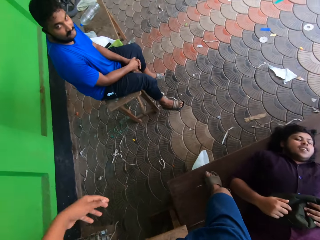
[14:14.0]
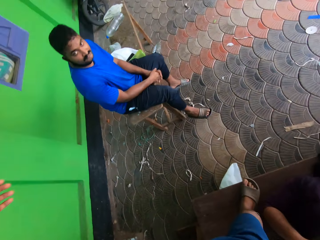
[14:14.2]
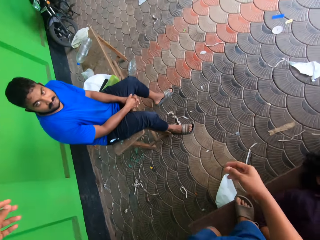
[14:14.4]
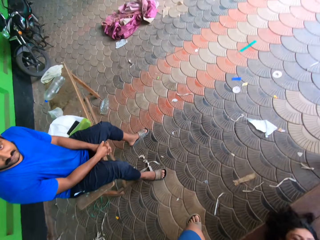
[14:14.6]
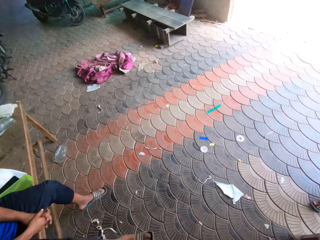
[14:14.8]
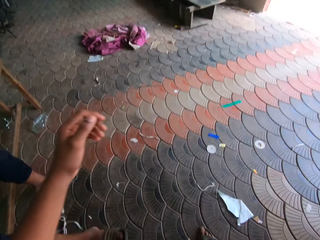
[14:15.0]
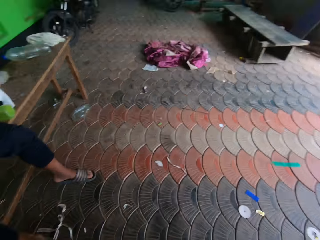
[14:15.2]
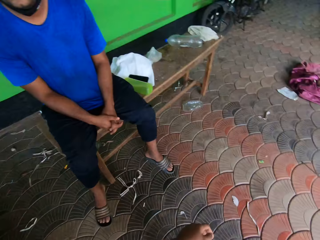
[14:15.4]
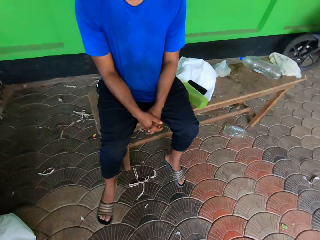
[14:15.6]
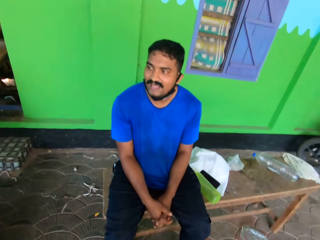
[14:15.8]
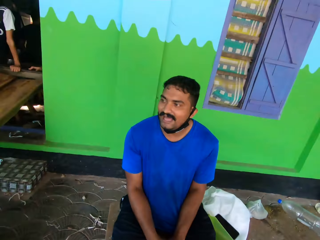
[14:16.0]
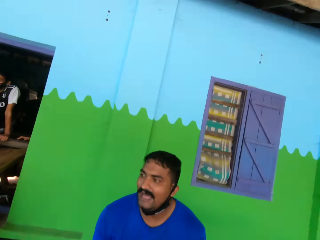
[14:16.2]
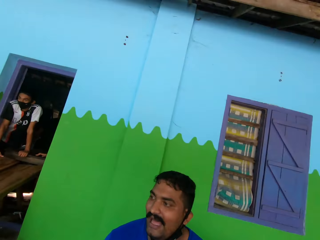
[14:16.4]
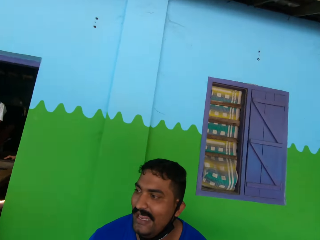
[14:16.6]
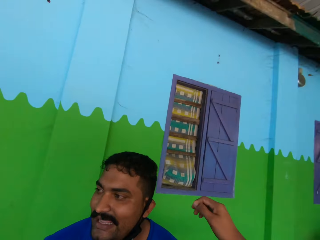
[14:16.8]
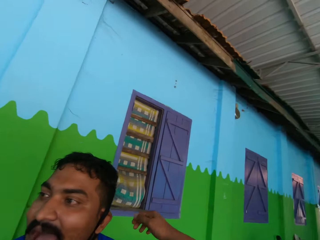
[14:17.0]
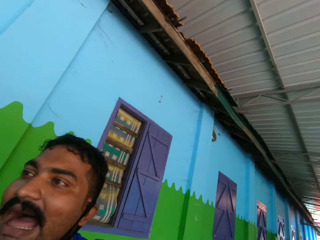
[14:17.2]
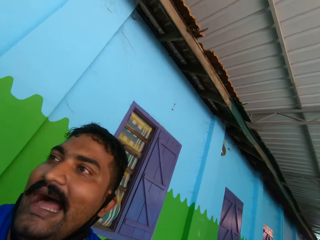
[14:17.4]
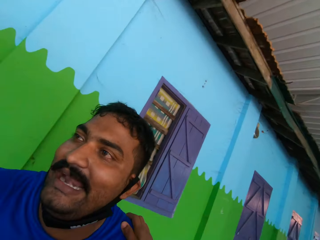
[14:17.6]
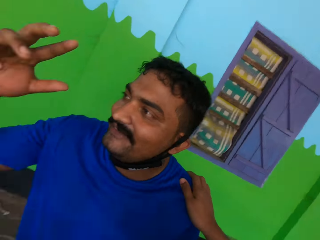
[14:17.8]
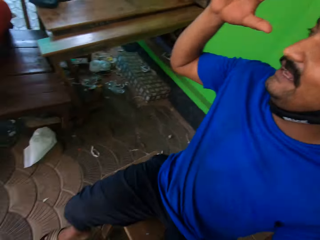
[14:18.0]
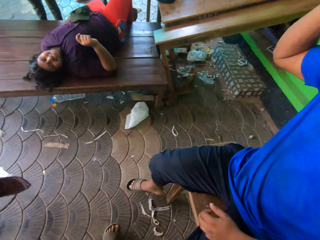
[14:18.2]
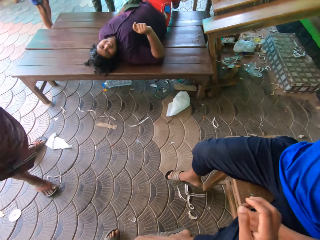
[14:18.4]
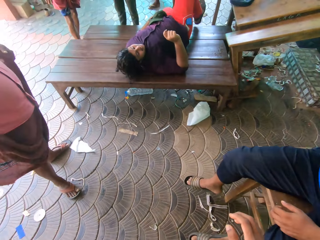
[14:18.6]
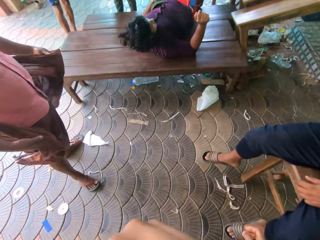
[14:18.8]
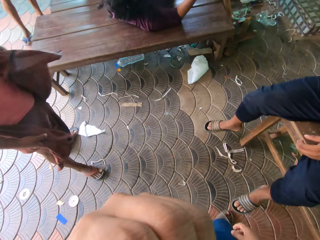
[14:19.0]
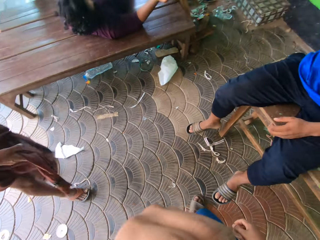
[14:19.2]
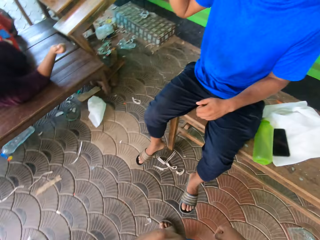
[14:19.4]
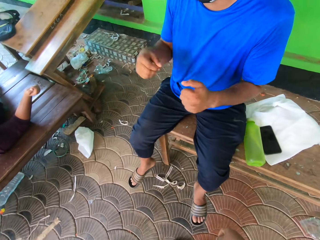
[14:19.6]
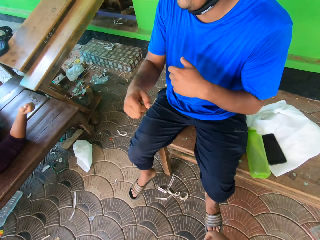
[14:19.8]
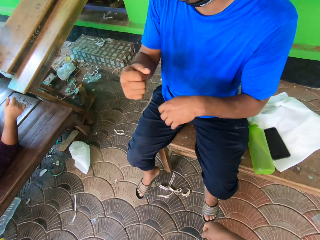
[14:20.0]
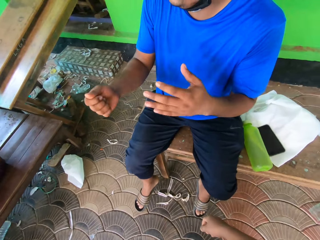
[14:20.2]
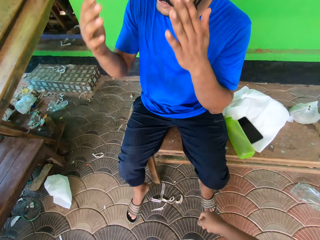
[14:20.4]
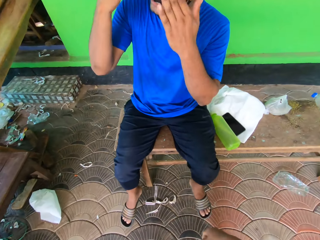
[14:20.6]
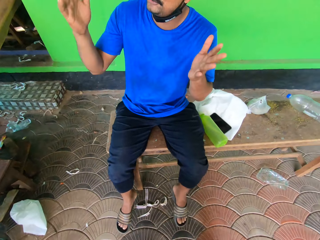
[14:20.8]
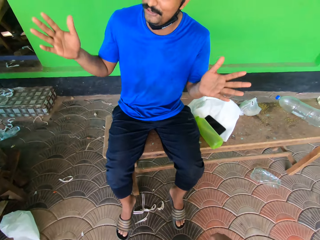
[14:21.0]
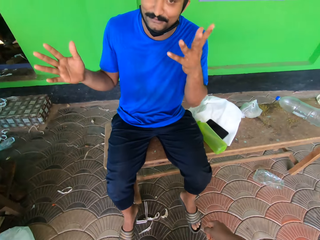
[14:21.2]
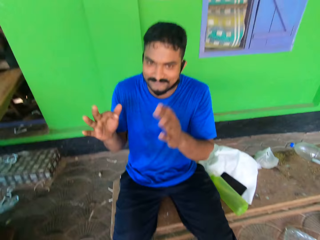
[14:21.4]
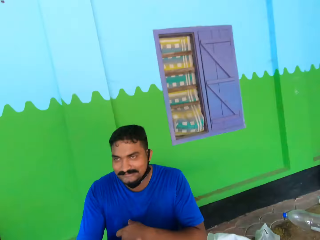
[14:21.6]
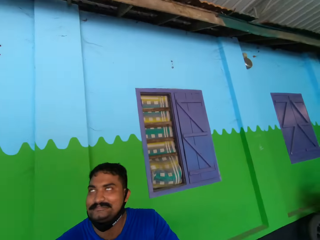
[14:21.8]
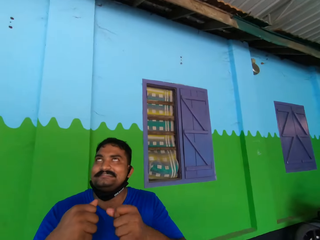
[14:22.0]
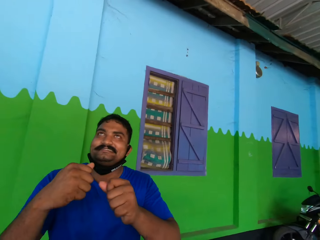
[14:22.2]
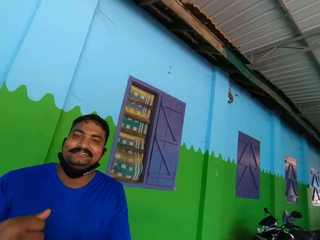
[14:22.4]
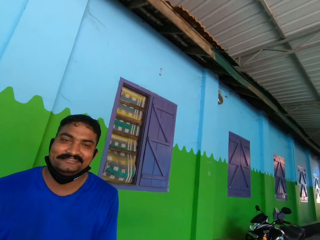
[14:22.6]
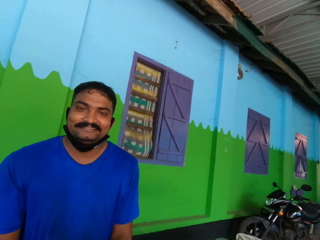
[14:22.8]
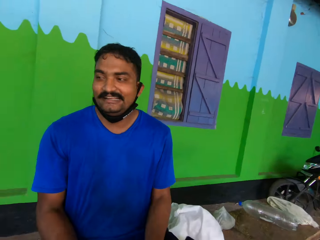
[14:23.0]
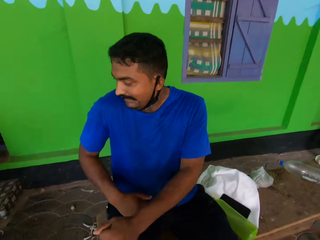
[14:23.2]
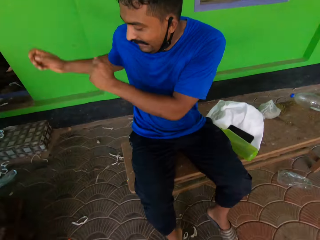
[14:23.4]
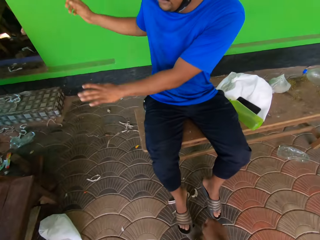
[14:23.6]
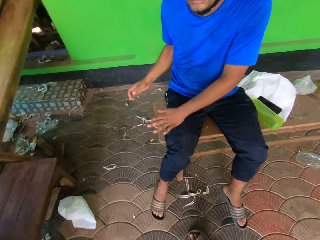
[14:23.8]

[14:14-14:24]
The camera wearer looks at a man. He interacts with the man. He holds the man's shoulder with his right hand. He looks around the room. The man gestures at the camera wearer.

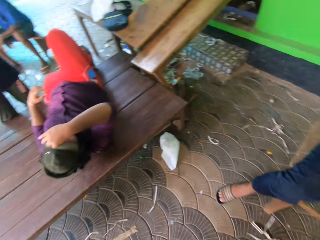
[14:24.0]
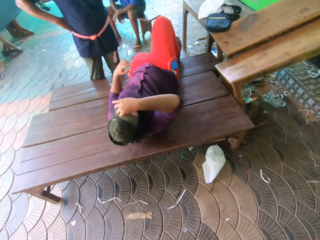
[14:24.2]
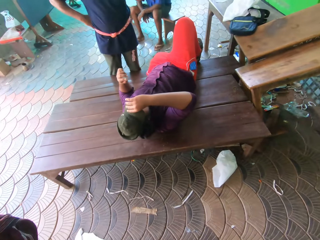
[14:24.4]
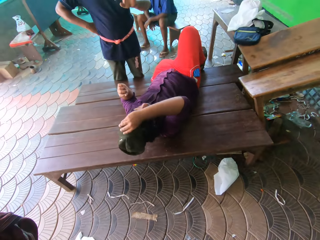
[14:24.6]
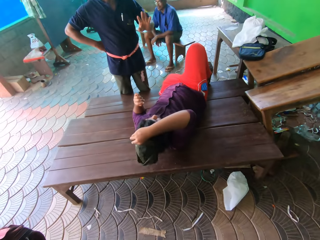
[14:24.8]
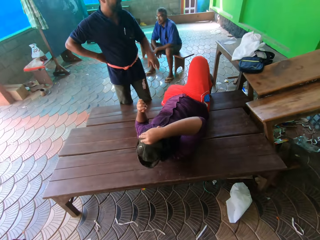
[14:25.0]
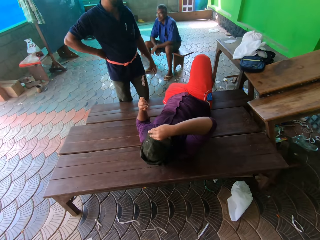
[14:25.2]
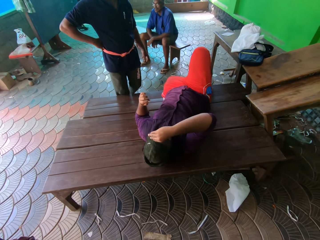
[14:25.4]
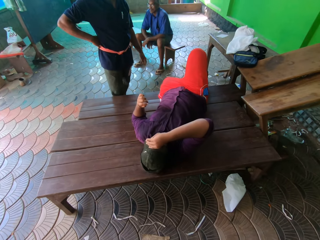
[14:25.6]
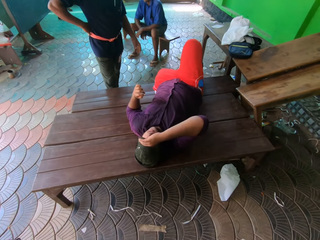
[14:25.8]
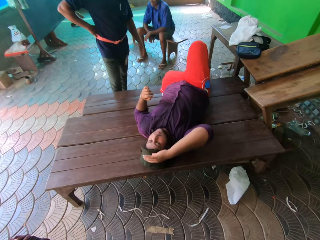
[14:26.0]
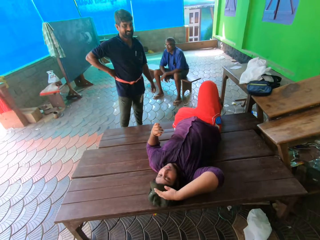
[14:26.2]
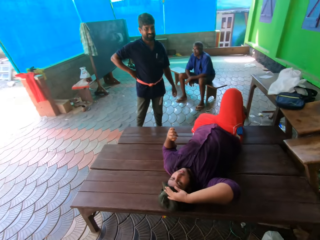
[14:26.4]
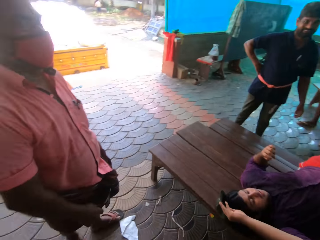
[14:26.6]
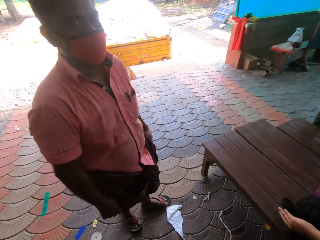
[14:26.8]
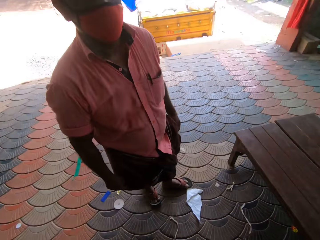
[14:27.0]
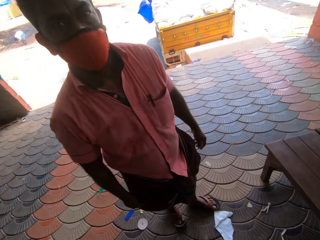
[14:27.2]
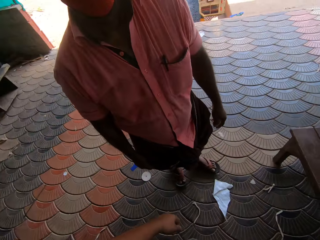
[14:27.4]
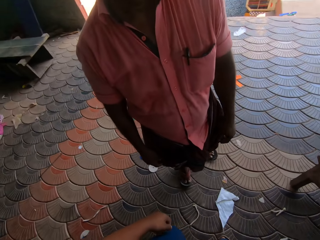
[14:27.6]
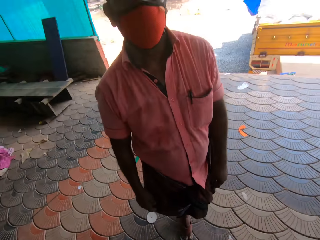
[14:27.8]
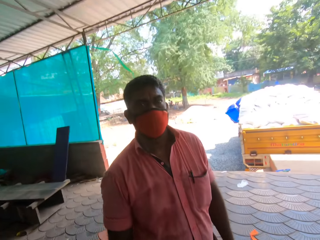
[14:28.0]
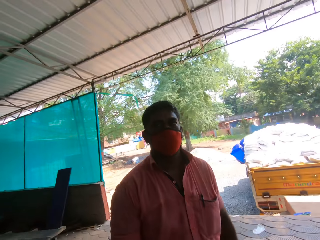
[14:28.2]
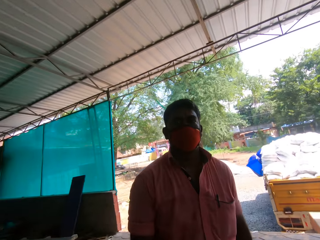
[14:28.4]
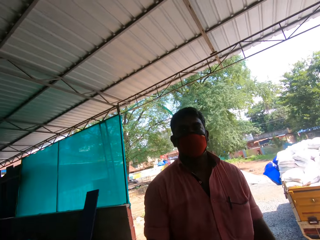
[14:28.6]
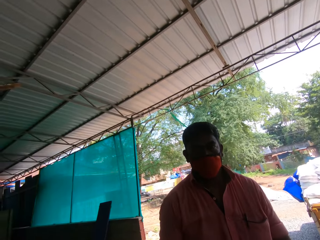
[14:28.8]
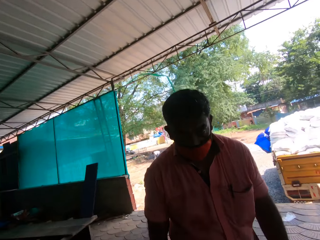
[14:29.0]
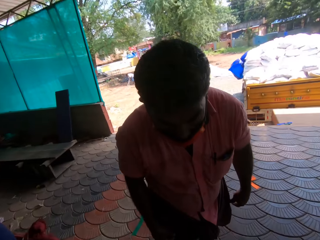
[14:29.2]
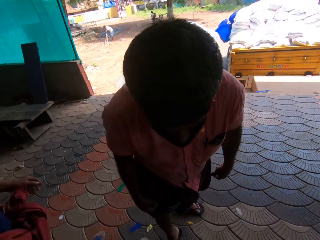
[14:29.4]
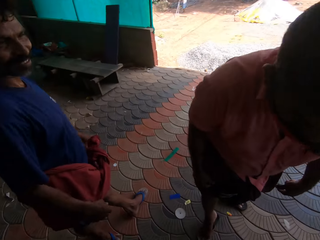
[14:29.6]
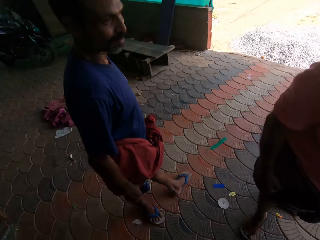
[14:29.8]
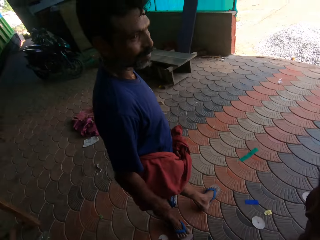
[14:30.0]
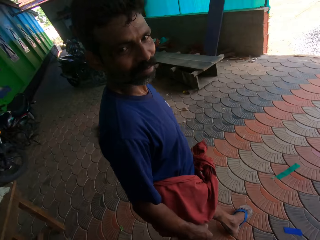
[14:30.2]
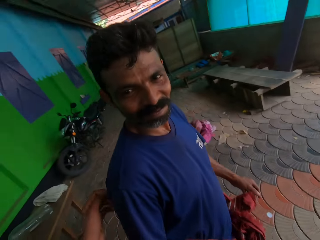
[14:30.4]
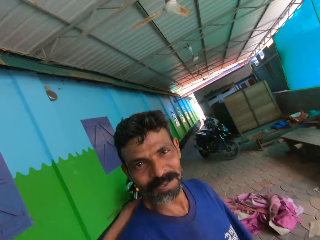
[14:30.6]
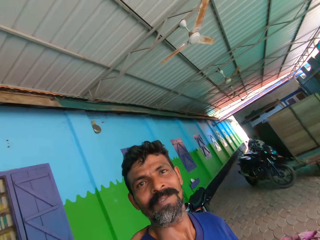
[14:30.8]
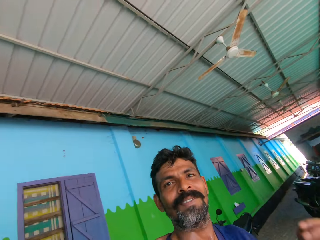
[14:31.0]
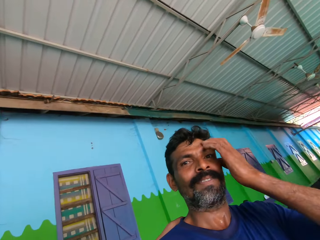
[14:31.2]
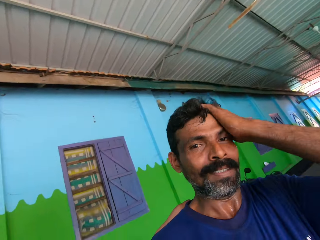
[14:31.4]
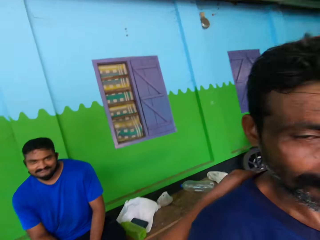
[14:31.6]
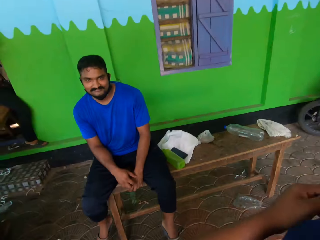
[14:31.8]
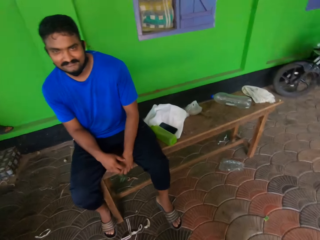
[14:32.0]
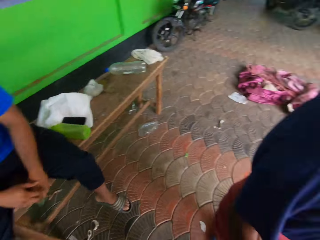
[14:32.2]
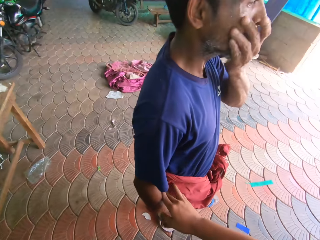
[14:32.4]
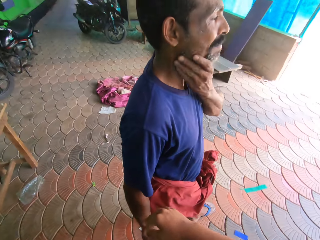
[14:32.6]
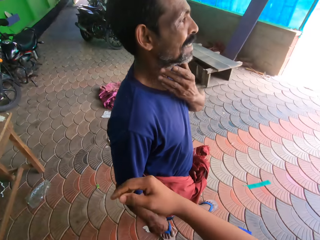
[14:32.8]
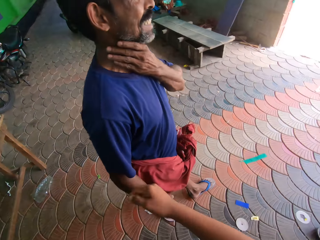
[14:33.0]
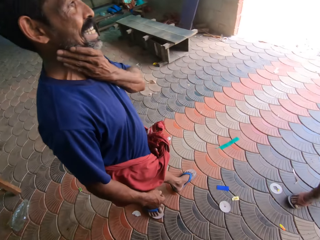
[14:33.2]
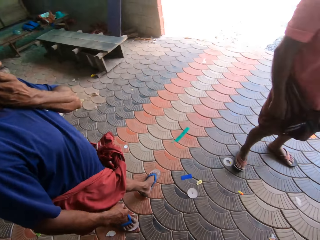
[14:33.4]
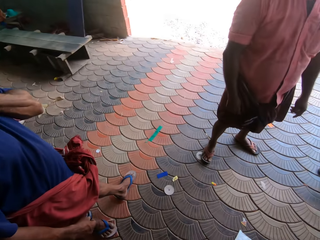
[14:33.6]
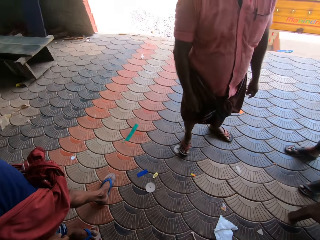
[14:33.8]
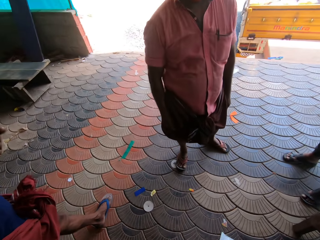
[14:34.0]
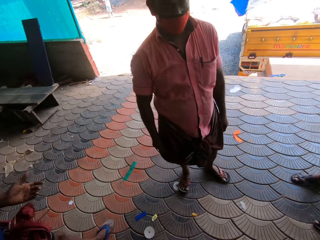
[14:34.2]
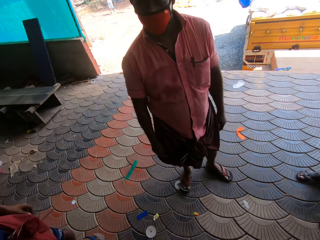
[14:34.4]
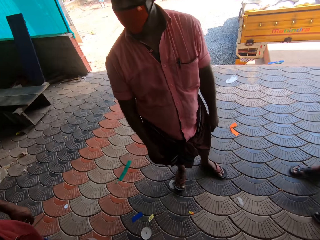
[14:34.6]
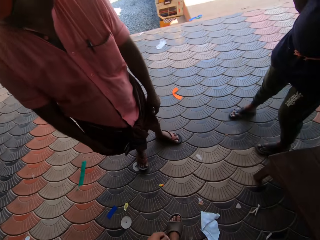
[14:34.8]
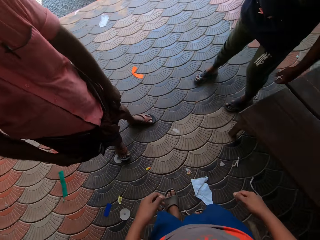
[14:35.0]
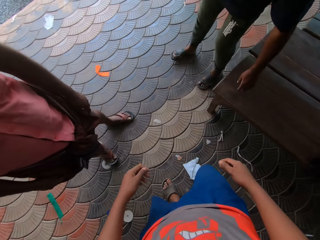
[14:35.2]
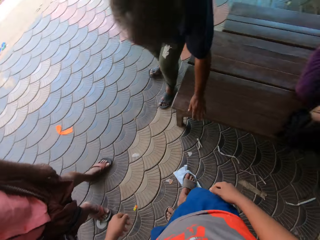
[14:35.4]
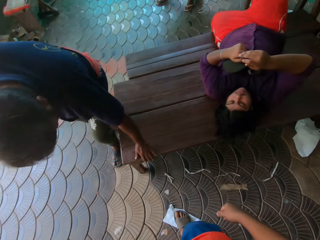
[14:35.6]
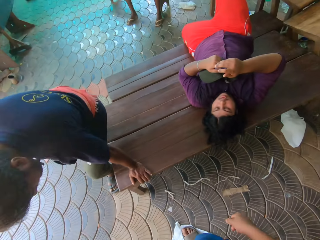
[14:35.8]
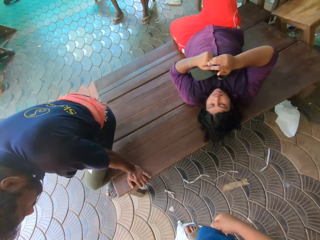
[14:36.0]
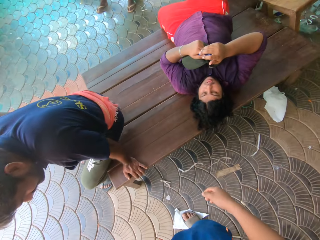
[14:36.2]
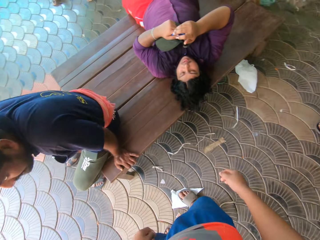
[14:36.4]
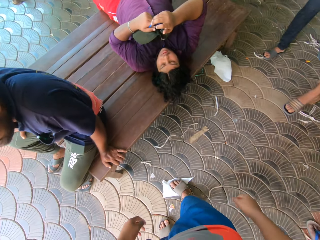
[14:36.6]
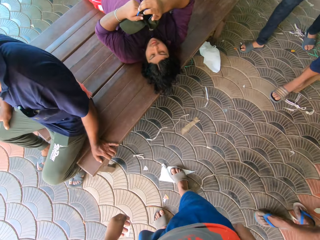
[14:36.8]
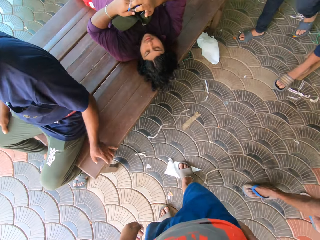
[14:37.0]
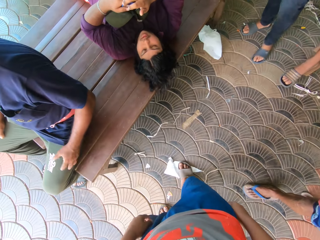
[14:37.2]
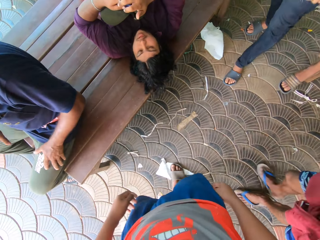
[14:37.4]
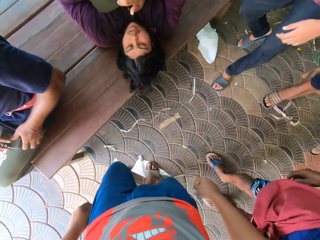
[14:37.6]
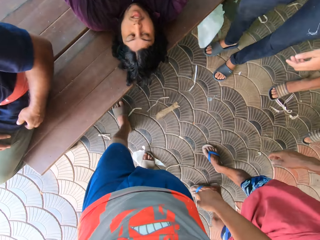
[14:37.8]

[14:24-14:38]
A man adjusts a cap on his head with his right hand. Another man gestures at the camera wearer. The camera wearer looks at a third man and interacts with the third man. The third man moves backwards and bends towards the camera wearer. The camera wearer interacts with a fourth man. They look at the fourth man and hold the fourth man's back. The fourth man touches his head. The camera wearer looks at the third man. The first man operates a phone with both hands. The other man sits on a bench.
